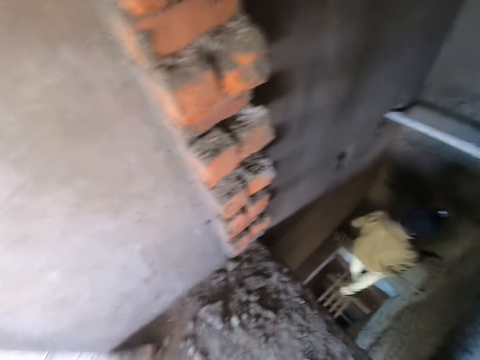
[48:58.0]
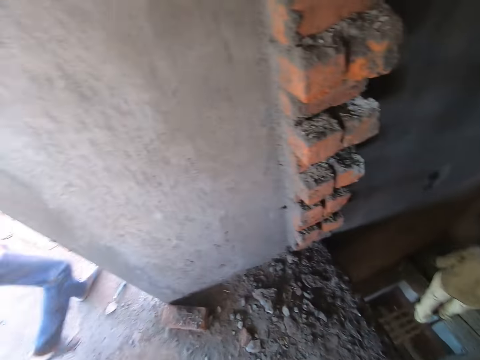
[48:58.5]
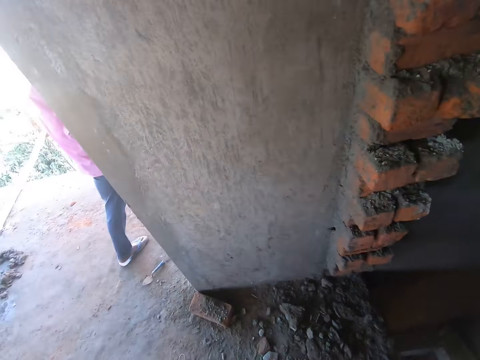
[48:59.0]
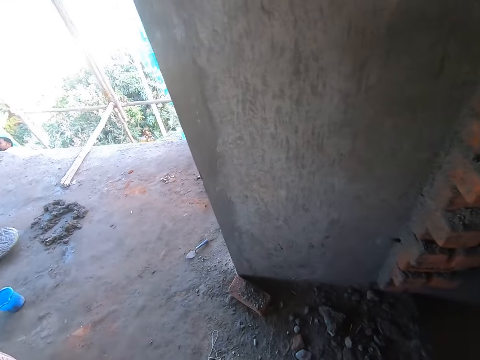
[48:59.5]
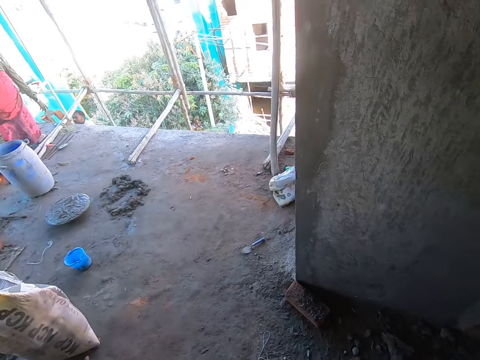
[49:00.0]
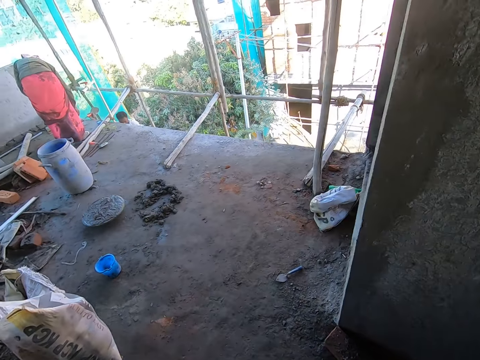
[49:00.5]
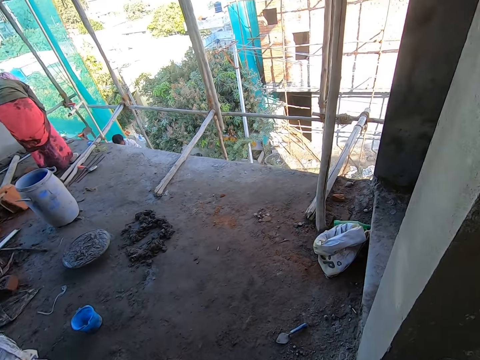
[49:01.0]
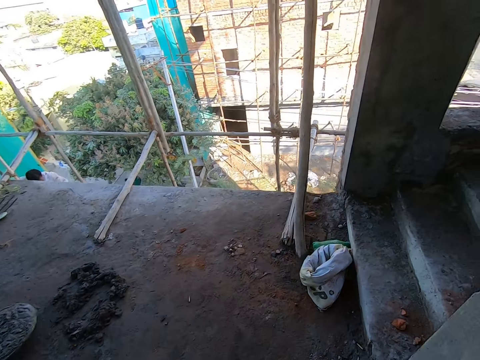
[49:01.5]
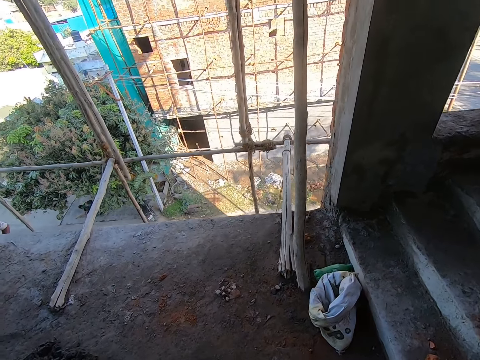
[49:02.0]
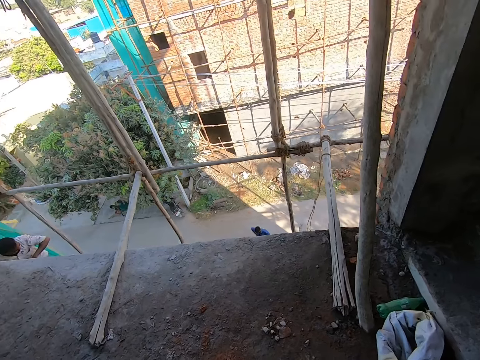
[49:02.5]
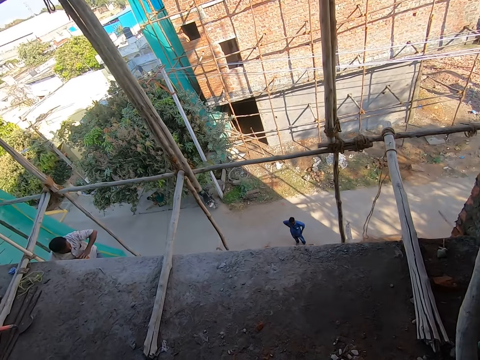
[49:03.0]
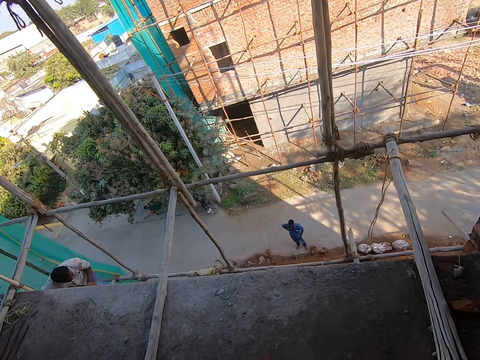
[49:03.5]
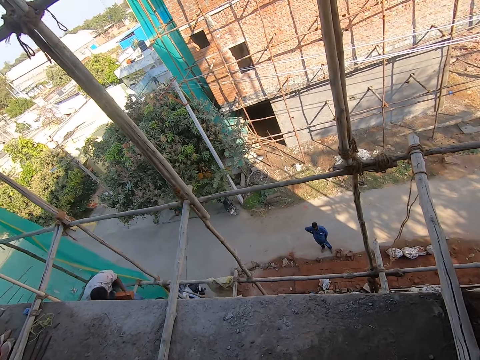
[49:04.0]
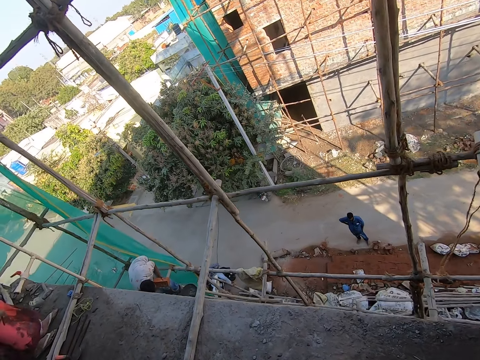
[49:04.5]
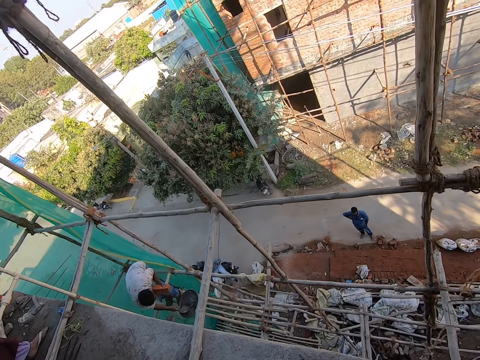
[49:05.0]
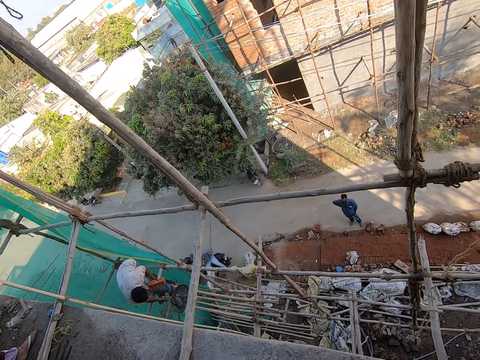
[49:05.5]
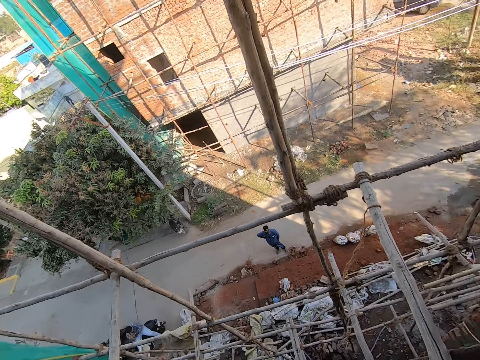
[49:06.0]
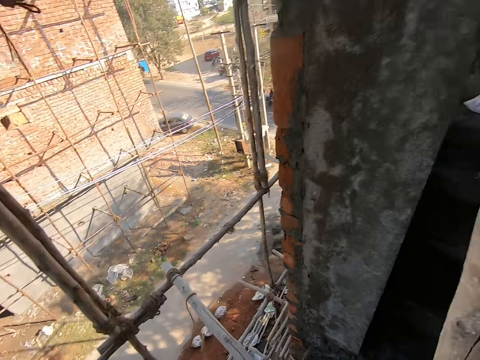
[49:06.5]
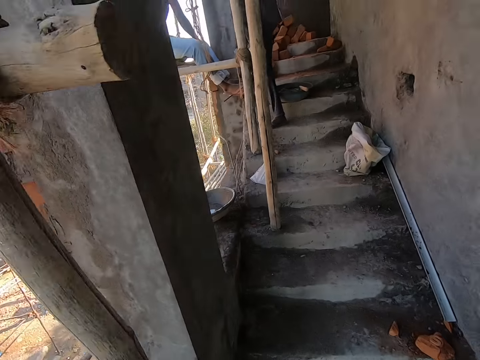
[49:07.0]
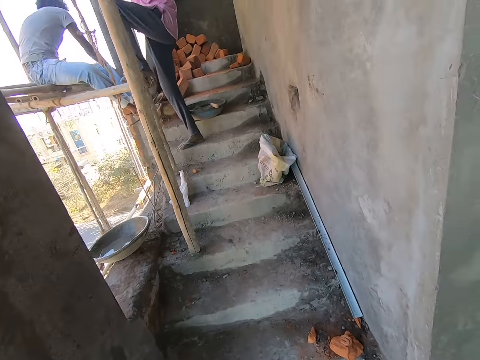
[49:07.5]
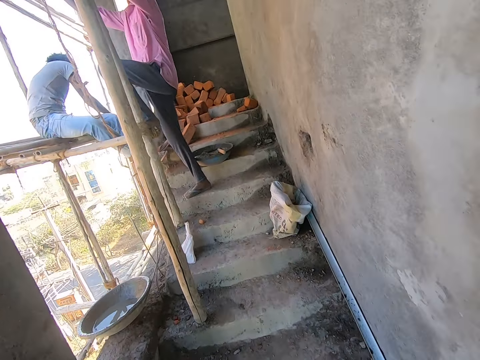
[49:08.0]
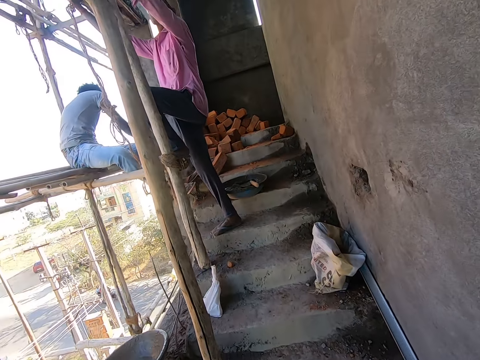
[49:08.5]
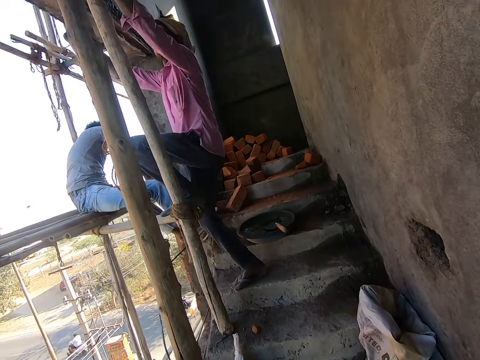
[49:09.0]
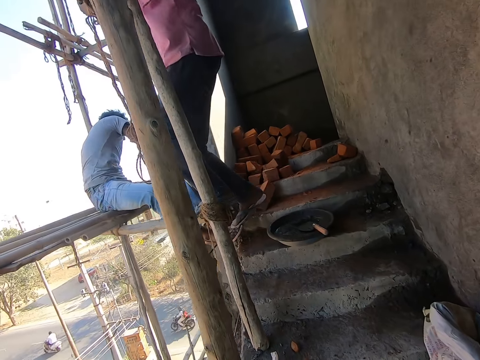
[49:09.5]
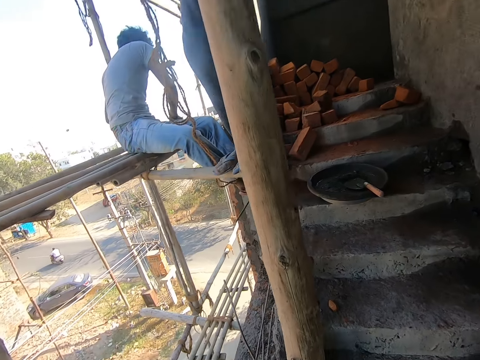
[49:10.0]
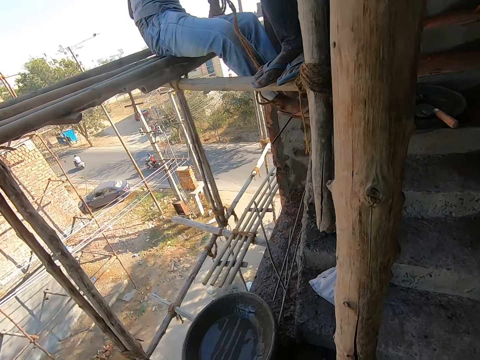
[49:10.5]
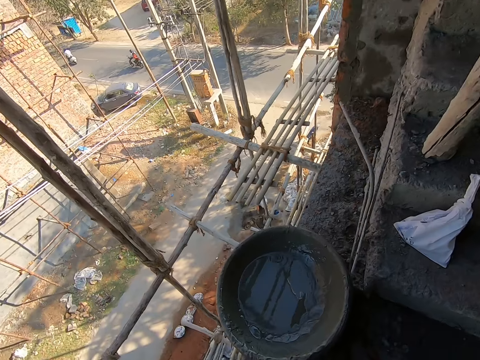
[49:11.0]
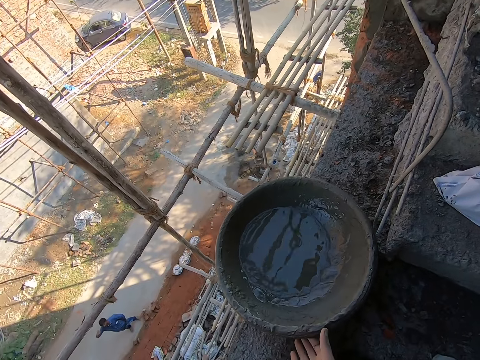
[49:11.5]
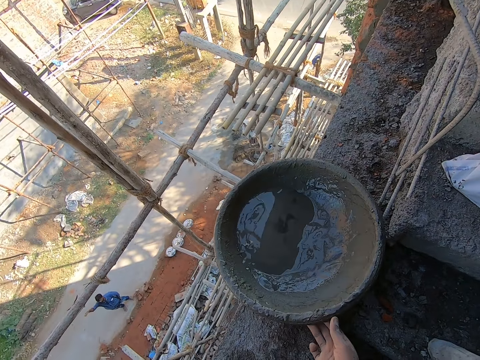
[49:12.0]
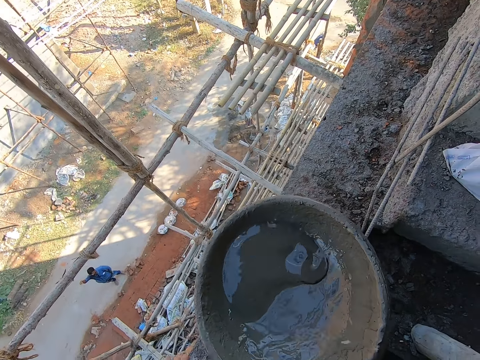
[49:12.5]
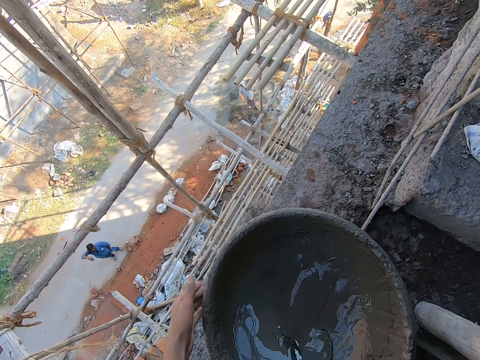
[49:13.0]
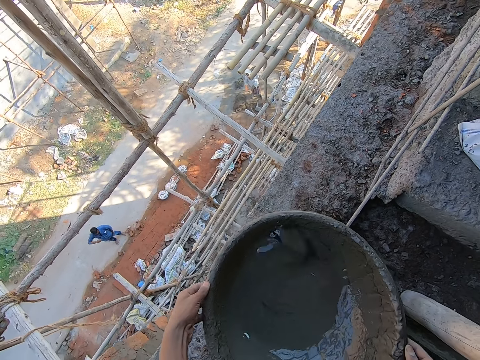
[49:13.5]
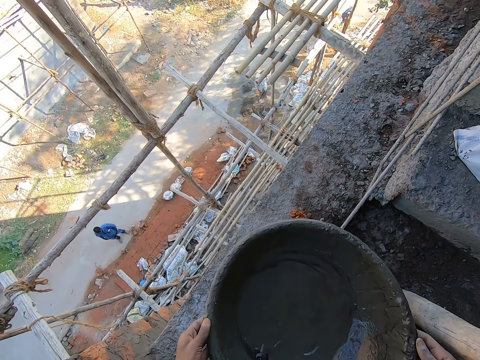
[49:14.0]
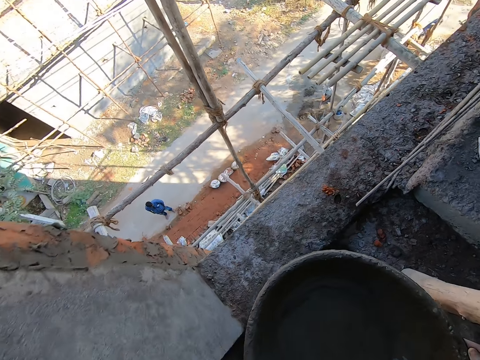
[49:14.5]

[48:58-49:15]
The camera wearer walks around. A man passes a clay block to his right hand from his left hand, and mixes mortar in a pan with the trowel in his right hand. The camera wearer looks around. He goes up the stairs. He interacts with the man. He picks up the pan on the ground with his hands.

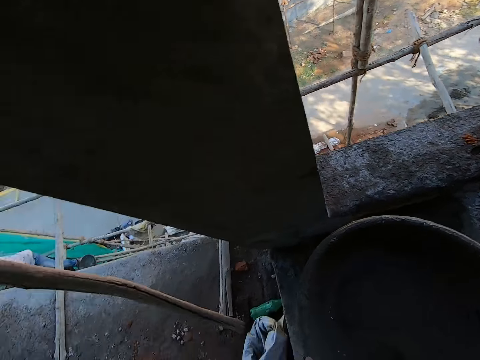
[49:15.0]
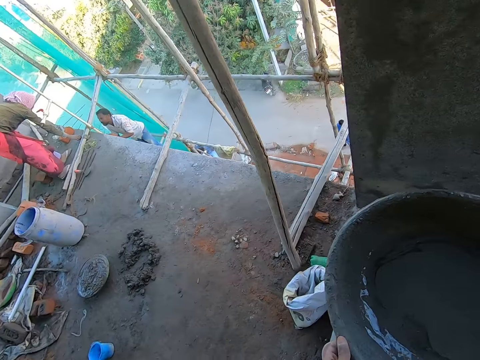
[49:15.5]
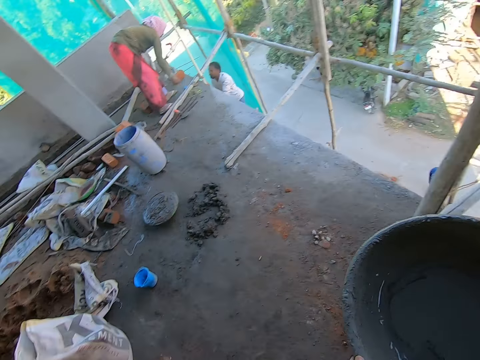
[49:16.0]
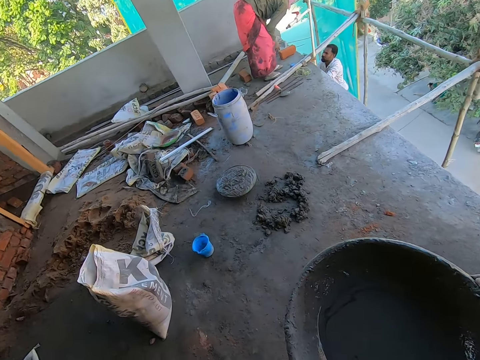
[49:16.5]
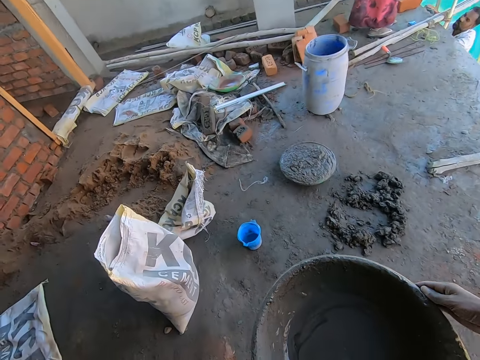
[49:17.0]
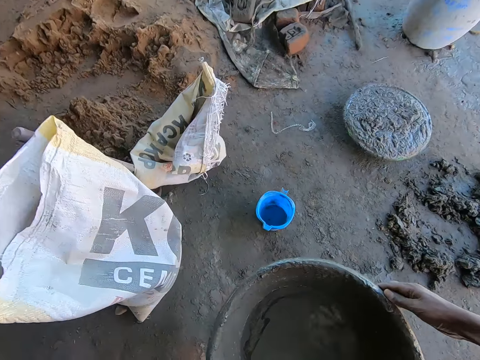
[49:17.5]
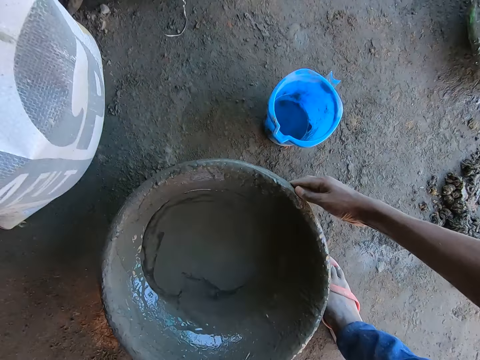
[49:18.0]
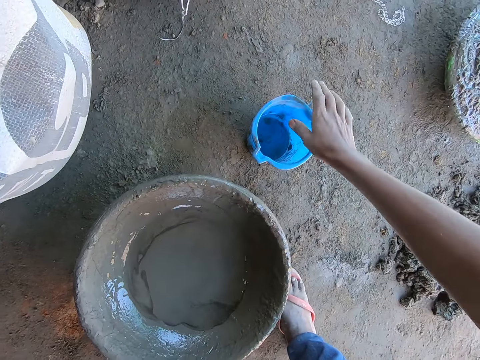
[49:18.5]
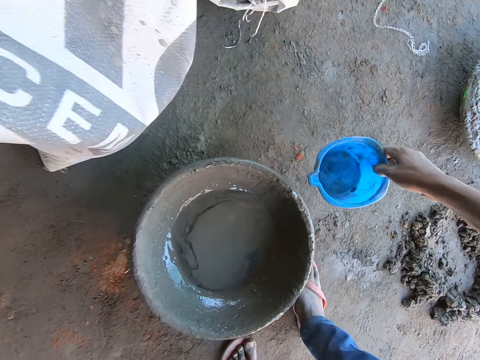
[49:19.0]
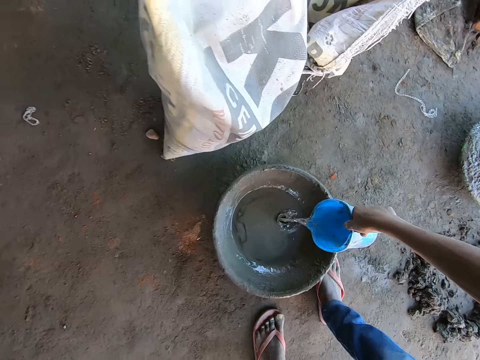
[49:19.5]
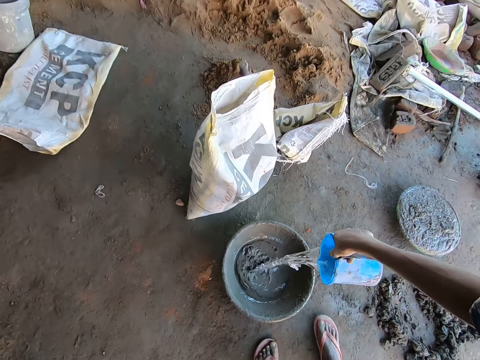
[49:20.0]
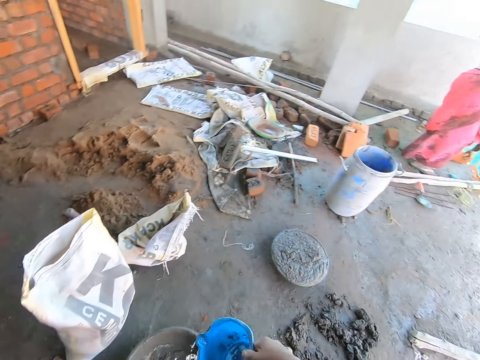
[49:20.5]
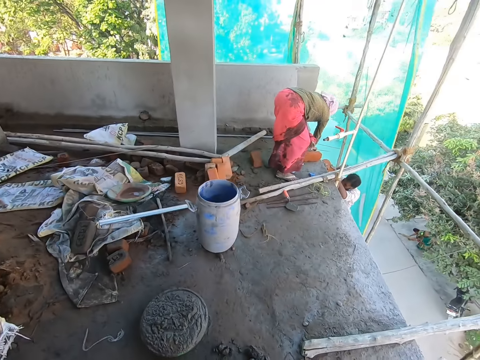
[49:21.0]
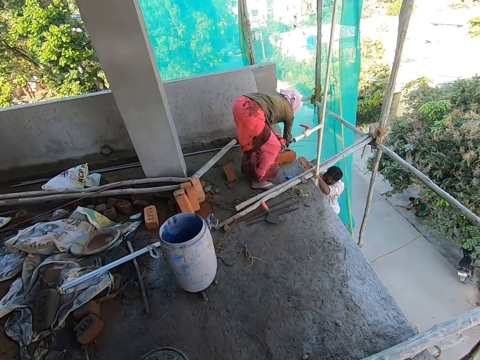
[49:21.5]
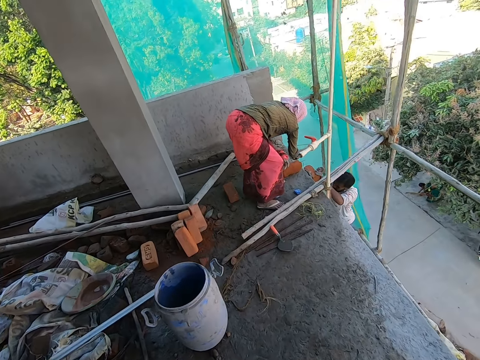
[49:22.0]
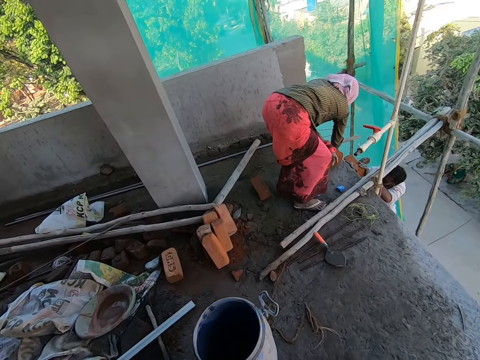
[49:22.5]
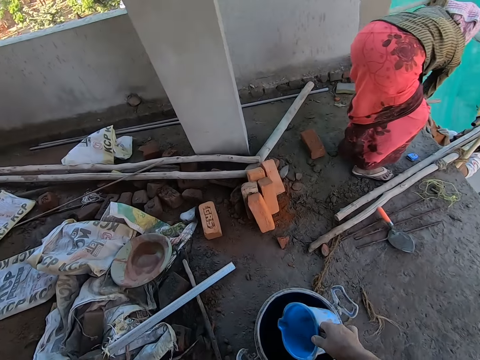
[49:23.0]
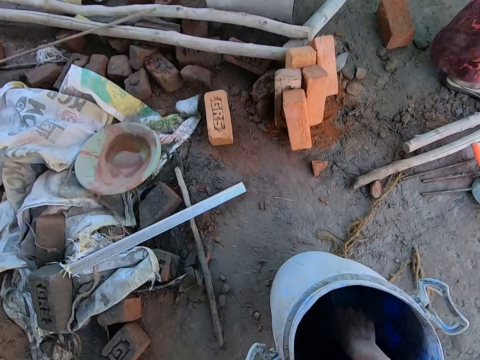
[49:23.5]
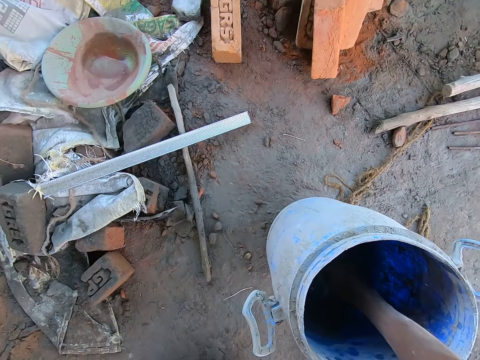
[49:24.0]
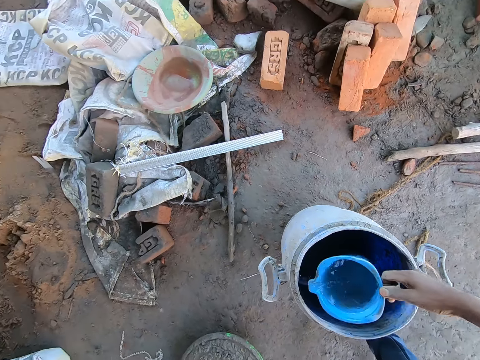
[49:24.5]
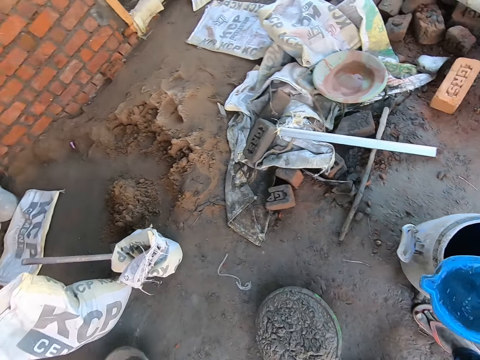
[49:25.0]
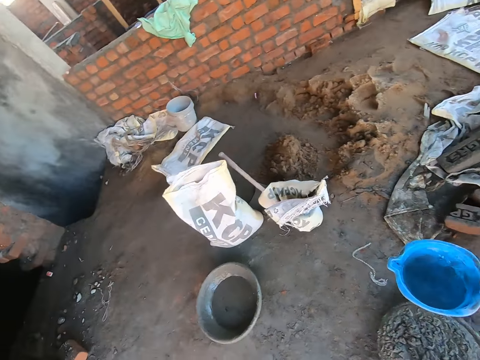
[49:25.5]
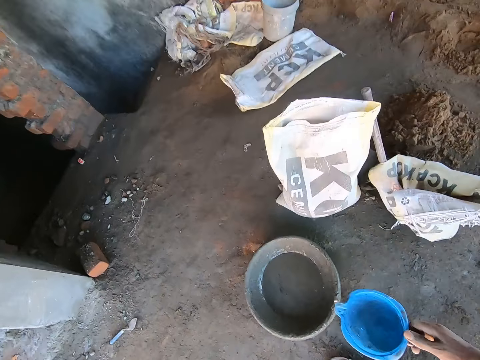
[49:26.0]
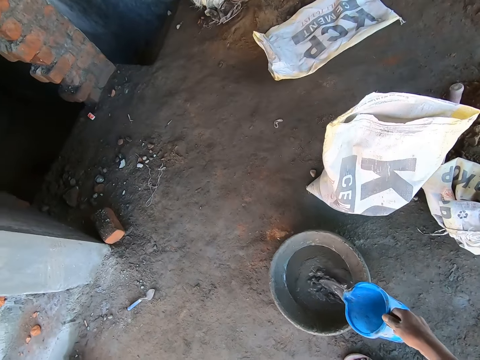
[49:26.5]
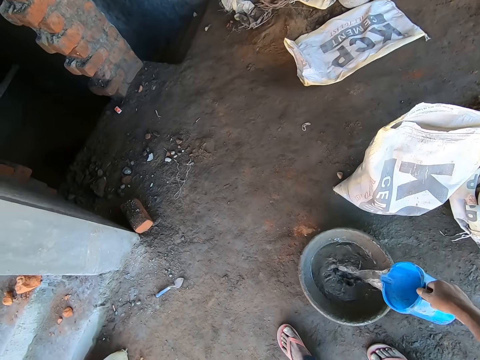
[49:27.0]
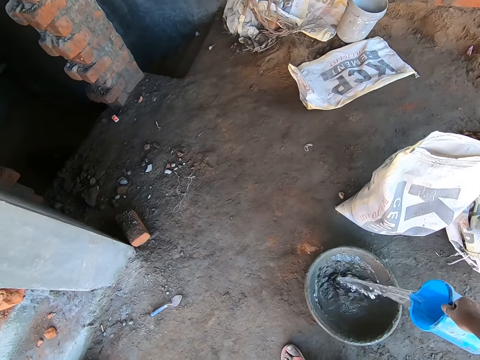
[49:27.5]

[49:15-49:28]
The camera wearer carries the basin or pan down the stairs. He drops the pan on the ground with his hands. He picks up the pan on the ground with his right hand. He picks up a jug. He pours water into the pan on the floor with the cup in his right hand. A man hits a clay block on the wall with the trowel in his right hand. The camera wearer scoops water from the bucket on the ground with the cup in his right hand. He pours water into the pan on the floor with the cup in his right hand.
